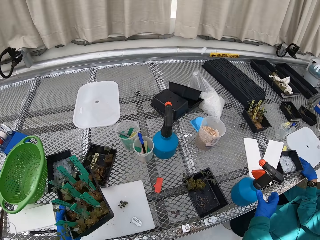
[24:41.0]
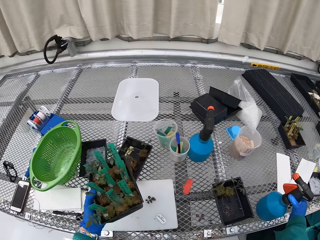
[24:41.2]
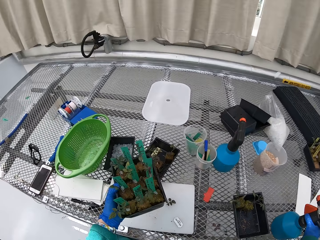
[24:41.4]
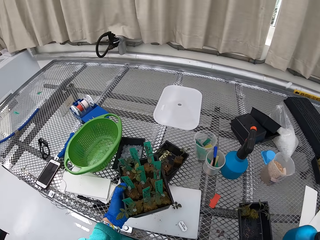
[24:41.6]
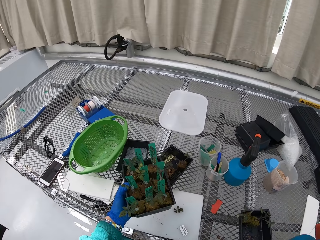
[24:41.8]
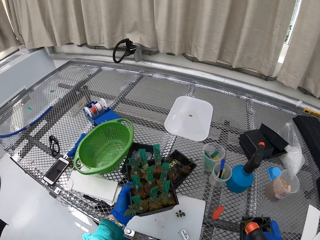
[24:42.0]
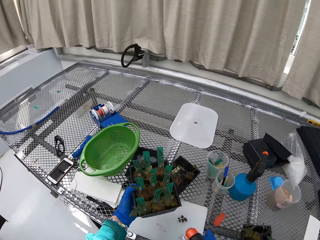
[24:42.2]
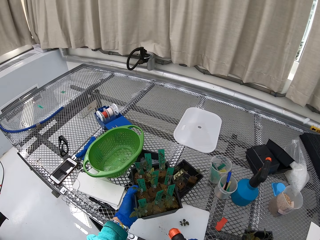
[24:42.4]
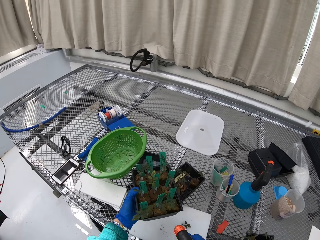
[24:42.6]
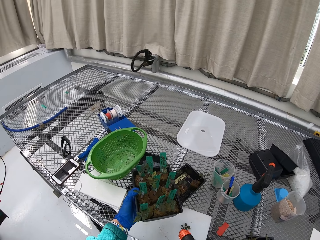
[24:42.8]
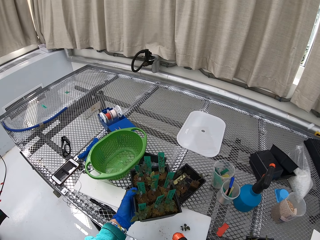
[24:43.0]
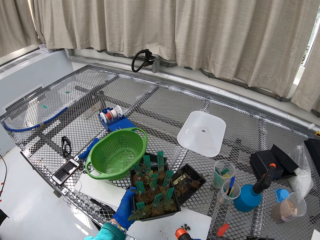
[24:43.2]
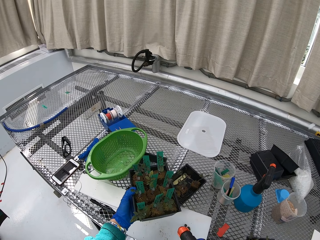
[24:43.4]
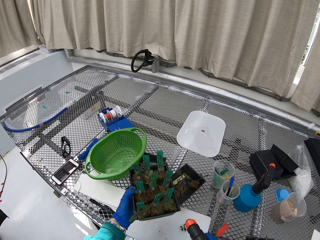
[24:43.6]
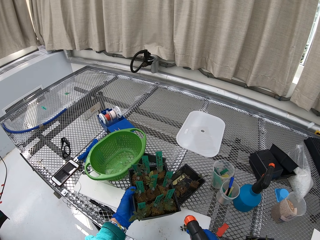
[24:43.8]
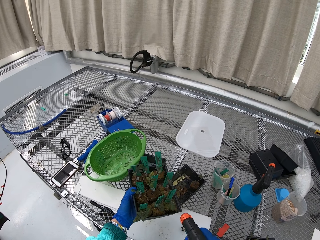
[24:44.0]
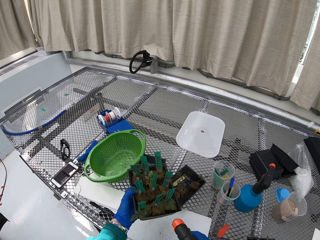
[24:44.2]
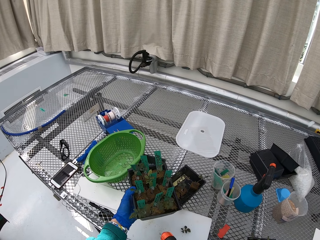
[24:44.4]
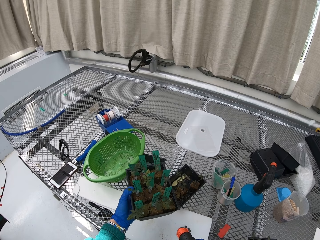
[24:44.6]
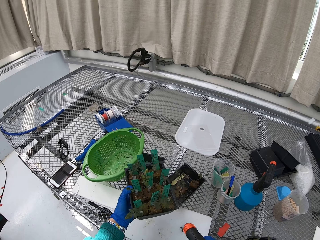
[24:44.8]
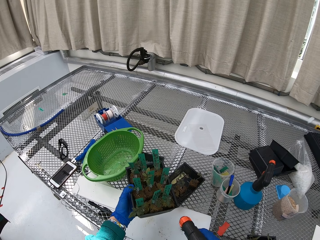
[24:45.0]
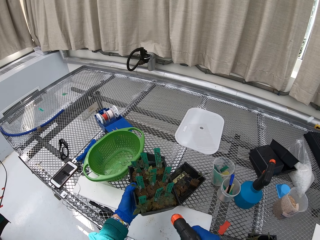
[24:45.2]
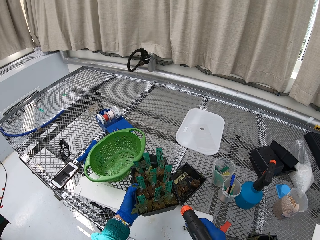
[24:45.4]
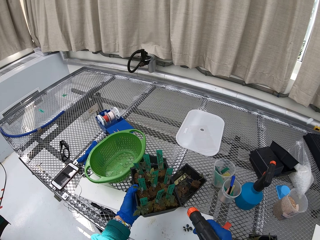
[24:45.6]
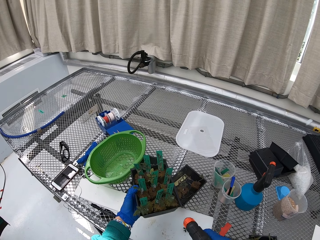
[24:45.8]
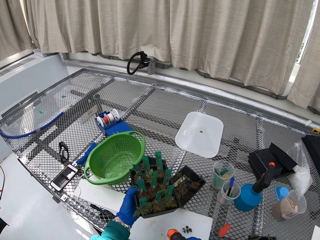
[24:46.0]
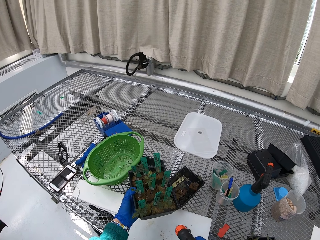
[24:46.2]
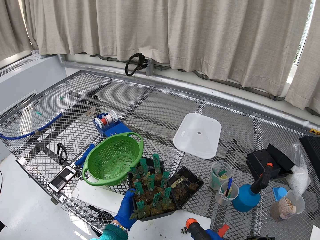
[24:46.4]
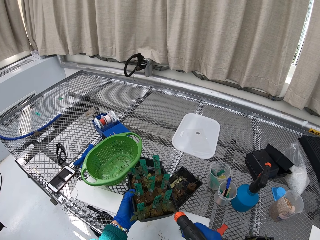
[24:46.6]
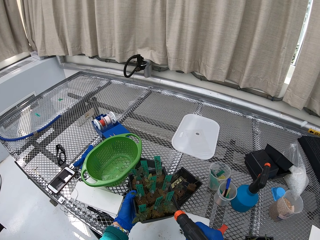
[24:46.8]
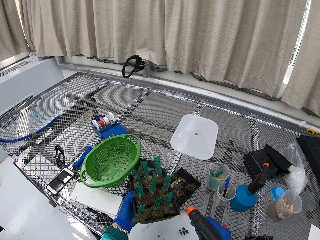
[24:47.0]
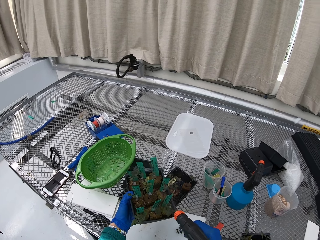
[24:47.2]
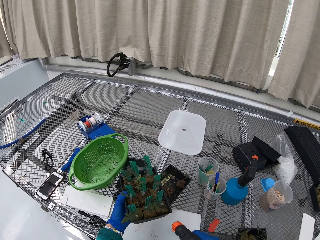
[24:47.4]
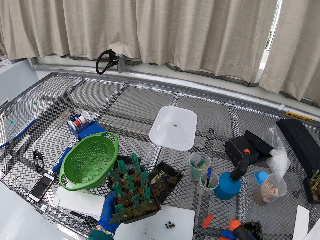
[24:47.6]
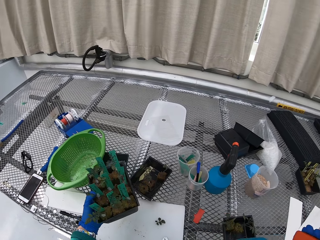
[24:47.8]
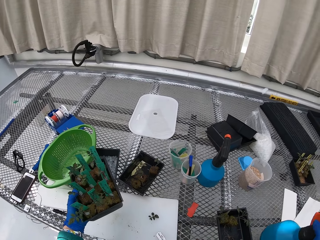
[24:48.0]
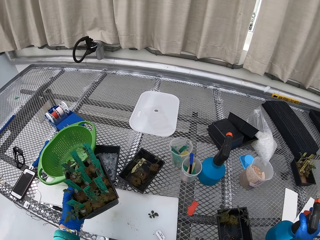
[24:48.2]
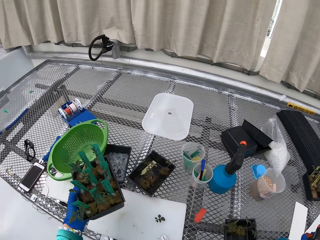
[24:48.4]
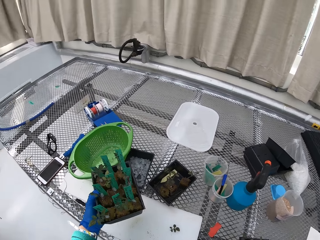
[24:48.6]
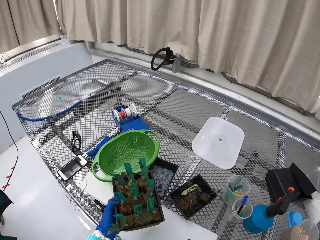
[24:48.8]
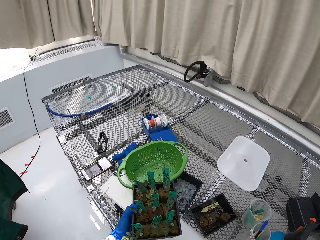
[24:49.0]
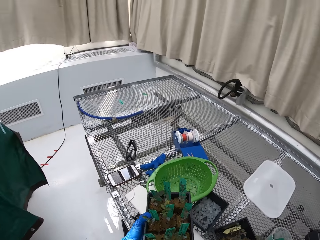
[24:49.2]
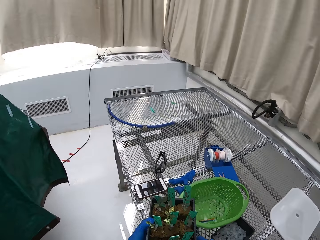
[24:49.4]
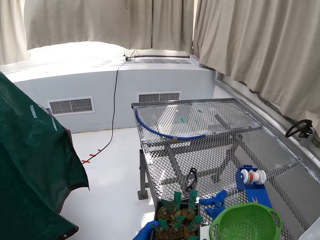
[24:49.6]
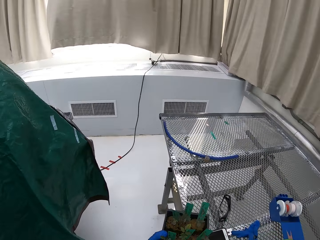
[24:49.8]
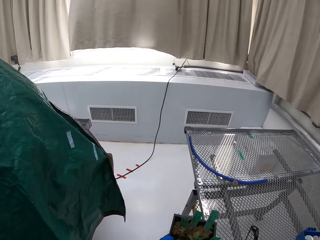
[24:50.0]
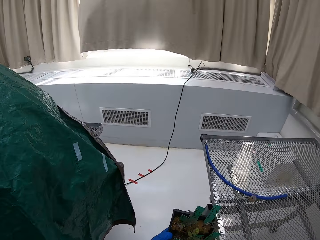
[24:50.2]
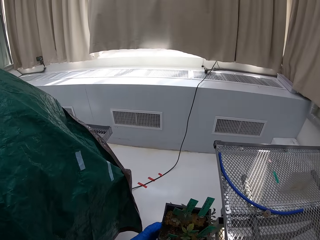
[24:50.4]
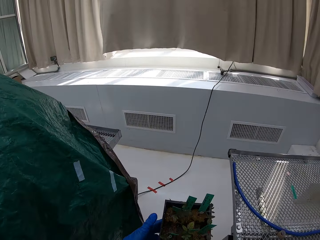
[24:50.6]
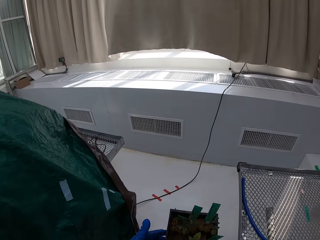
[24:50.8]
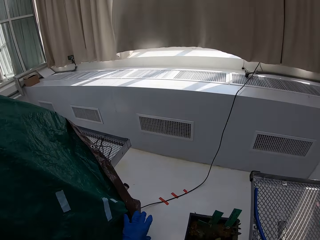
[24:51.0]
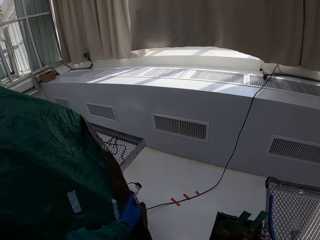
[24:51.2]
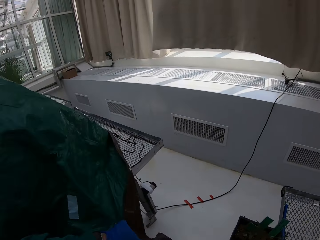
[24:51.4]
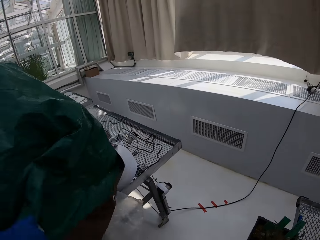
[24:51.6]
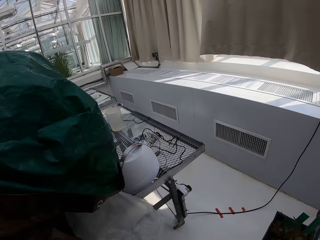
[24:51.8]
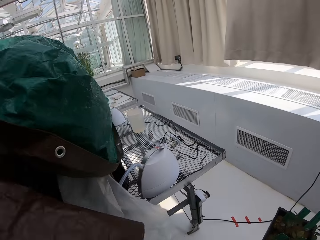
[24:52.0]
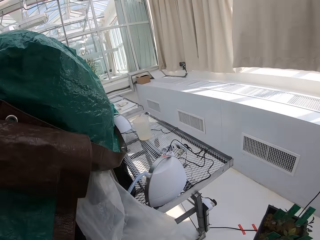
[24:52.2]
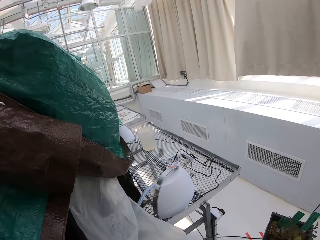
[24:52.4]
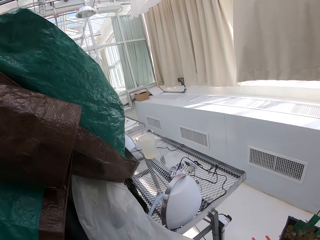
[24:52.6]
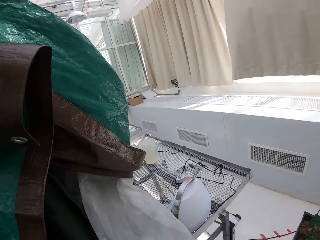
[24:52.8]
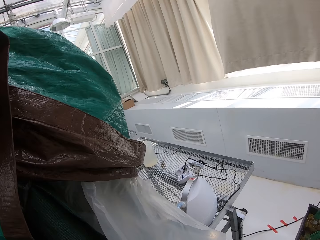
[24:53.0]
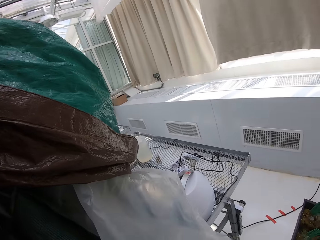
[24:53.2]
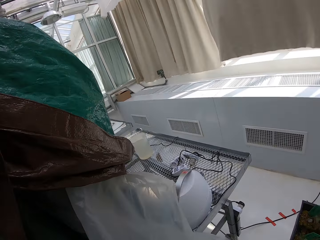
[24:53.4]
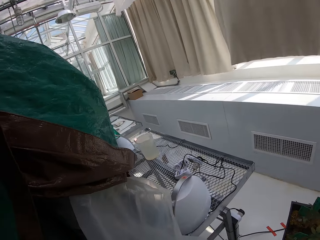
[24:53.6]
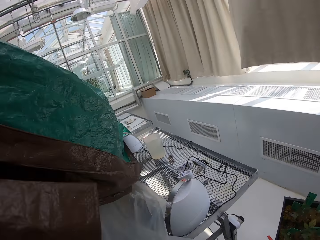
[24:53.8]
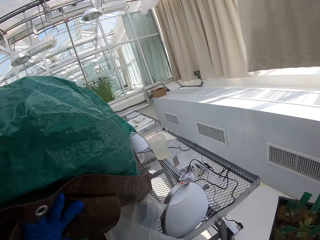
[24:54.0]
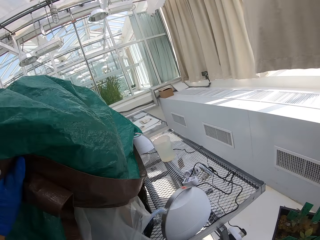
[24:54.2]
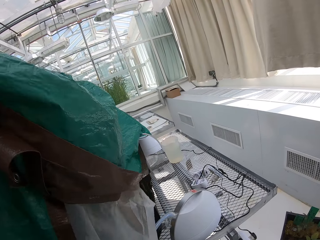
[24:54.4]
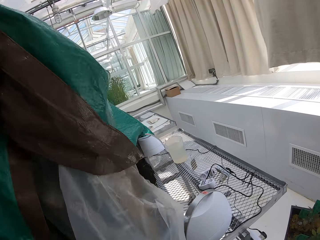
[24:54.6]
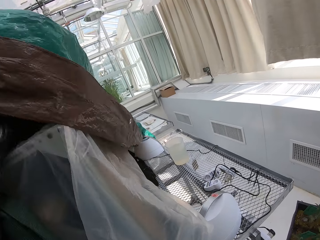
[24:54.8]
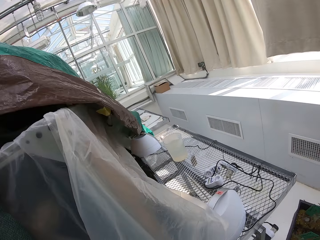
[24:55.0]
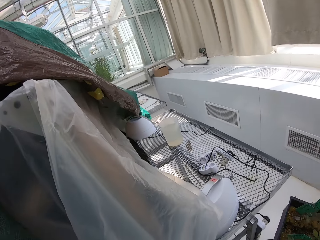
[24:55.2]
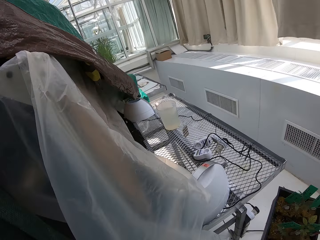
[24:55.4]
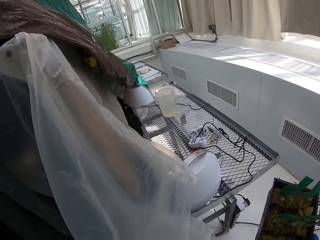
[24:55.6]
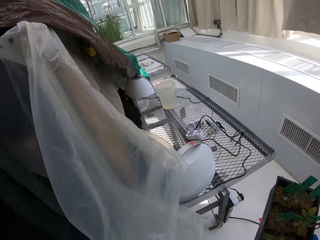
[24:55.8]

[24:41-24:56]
The camera wearer picks up the spray. They spray the plant with water. They put the spray down. They hold up the tent. They uncover a sac.

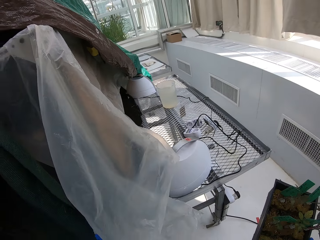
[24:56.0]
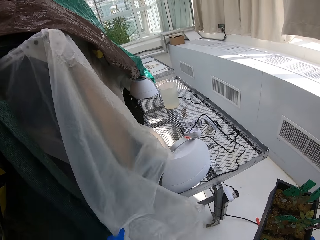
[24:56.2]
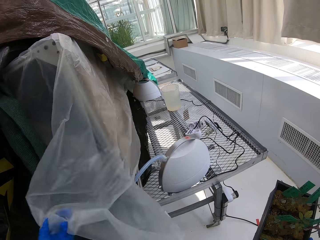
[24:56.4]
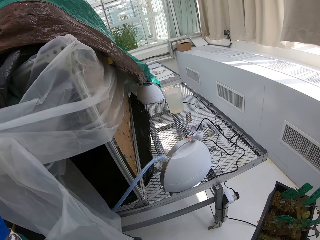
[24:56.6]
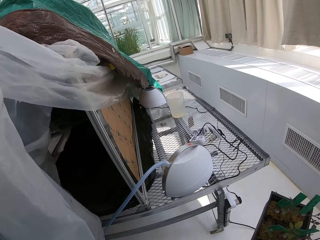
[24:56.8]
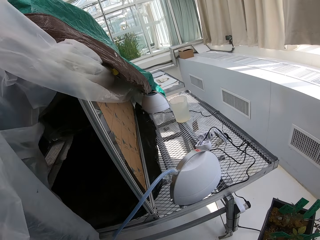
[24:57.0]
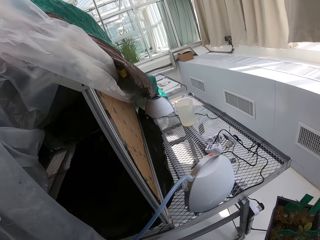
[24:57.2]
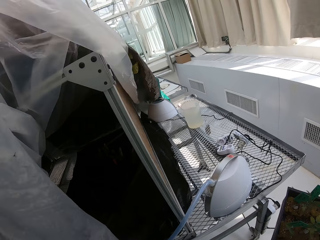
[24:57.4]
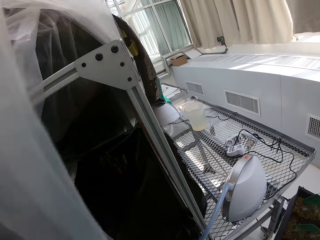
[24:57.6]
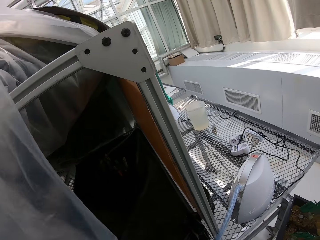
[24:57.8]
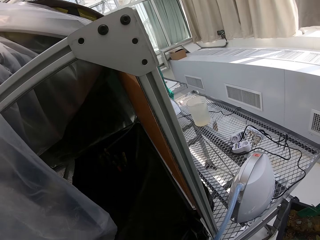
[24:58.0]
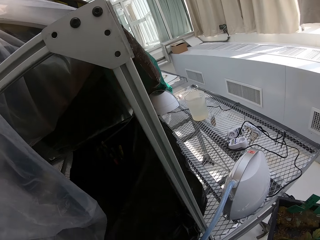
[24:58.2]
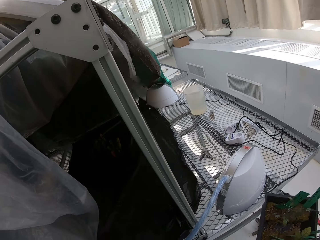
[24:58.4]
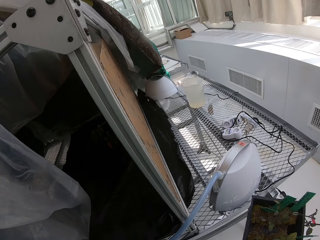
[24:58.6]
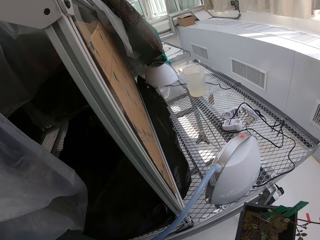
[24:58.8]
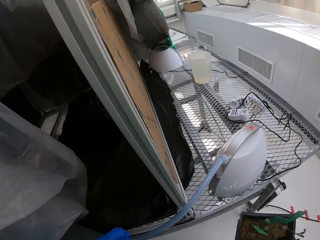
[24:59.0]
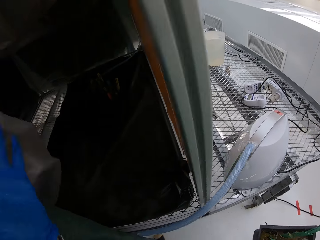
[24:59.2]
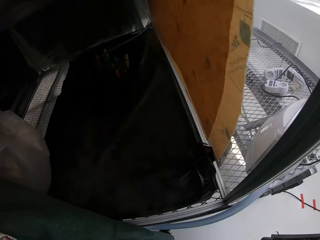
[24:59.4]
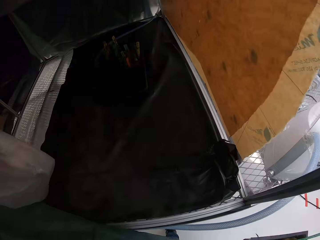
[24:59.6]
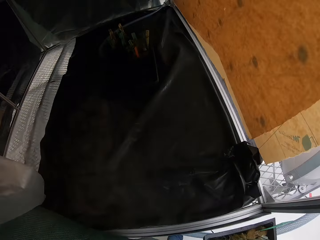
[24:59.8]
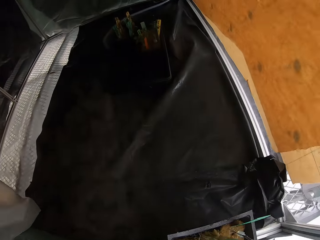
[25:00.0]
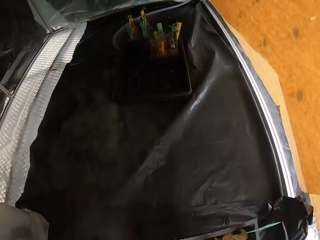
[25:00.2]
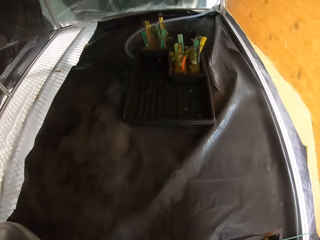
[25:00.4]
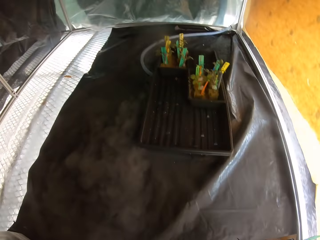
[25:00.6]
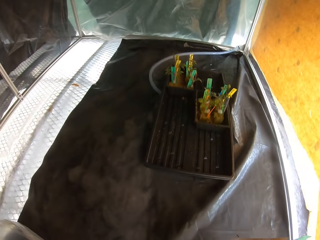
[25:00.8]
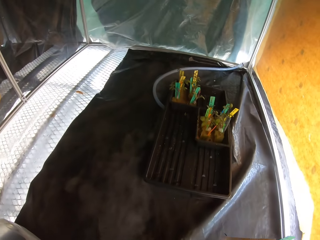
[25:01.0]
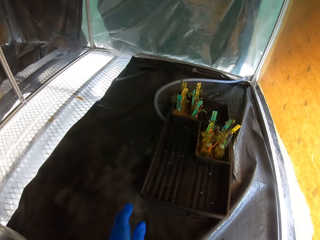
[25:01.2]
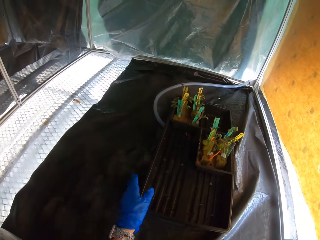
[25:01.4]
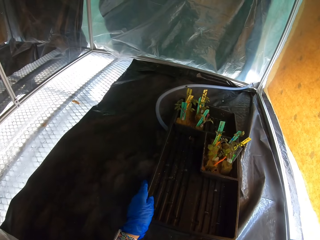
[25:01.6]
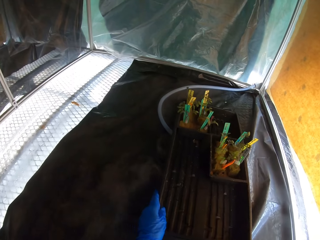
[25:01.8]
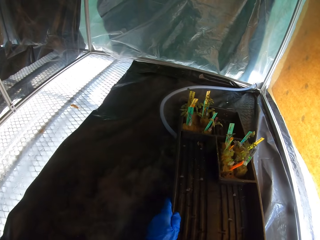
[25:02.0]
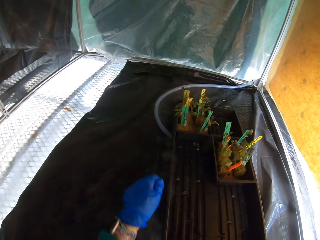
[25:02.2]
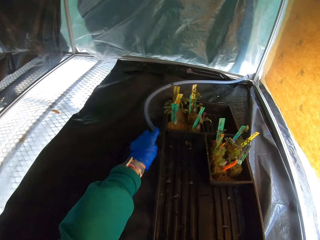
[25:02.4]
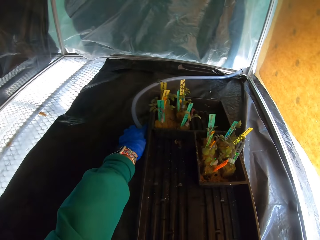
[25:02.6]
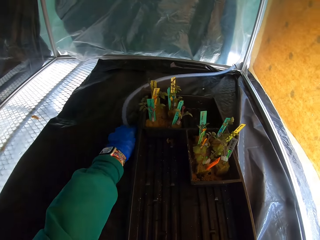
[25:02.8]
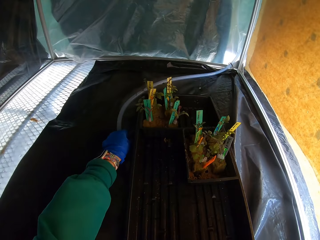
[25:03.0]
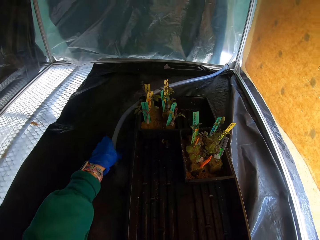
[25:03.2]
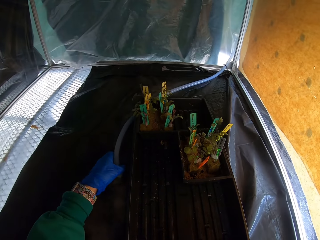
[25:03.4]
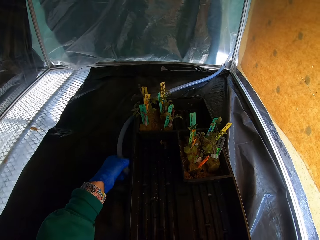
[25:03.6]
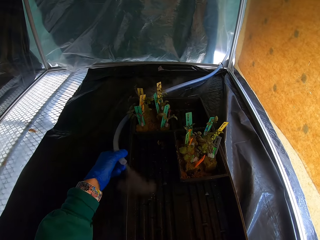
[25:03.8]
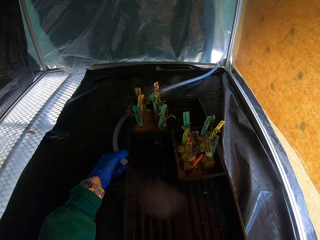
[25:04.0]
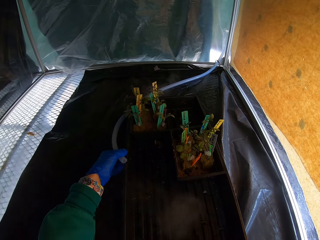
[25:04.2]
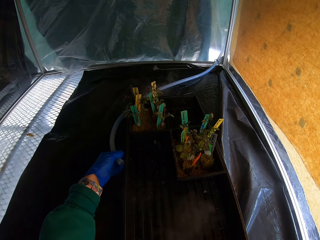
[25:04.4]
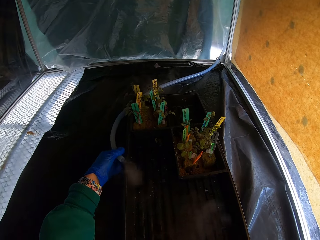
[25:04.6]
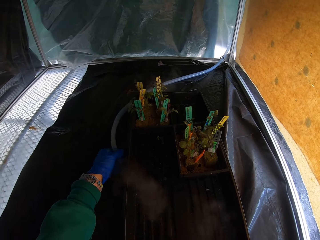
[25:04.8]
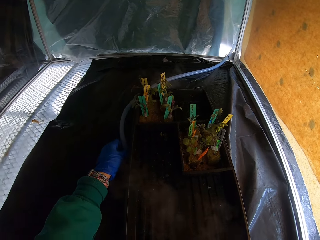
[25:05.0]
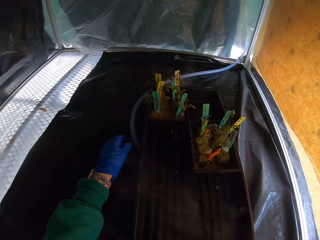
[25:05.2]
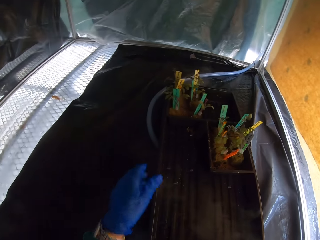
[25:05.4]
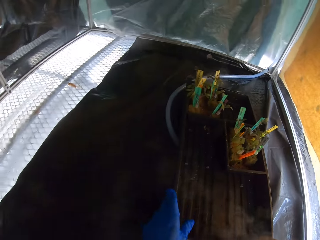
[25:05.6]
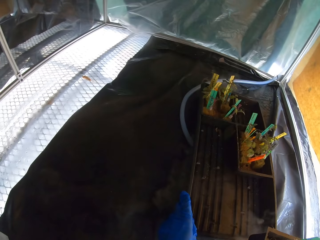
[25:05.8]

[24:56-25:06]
The camera wearer moves the container aside. They hold the pipe. They pick up the pipe from the black paper.
